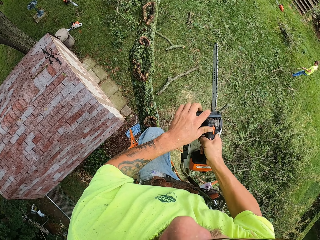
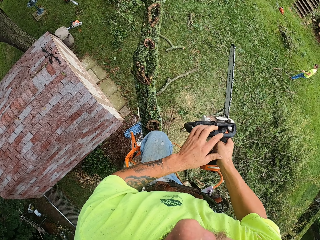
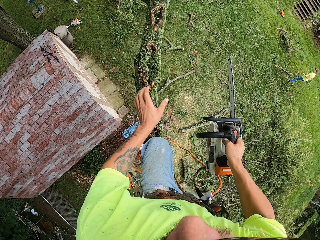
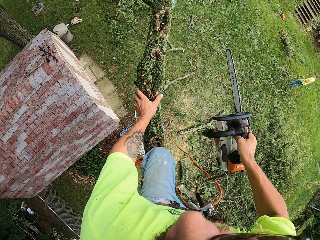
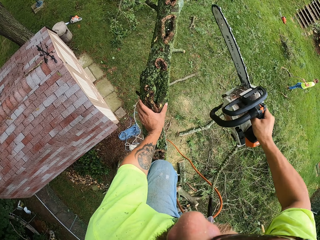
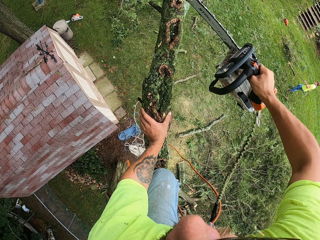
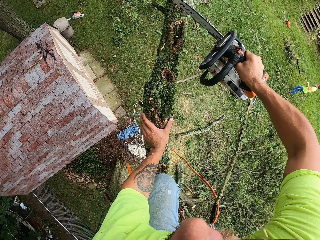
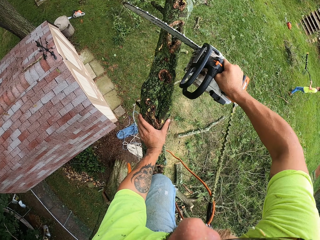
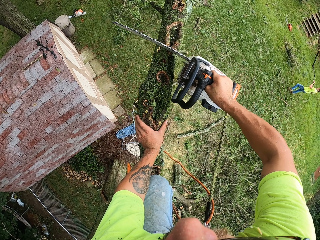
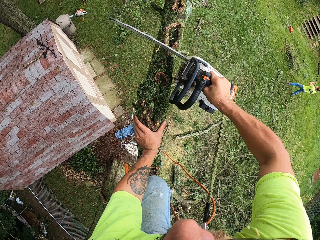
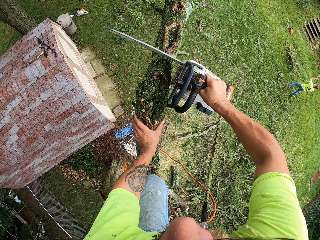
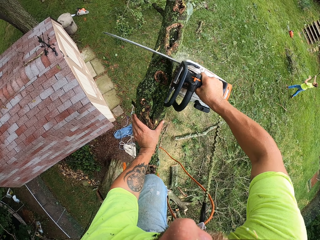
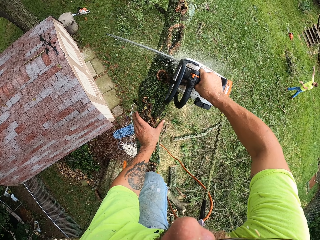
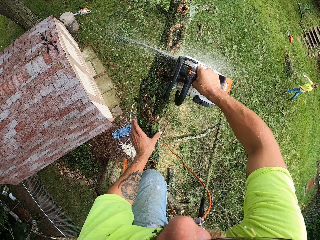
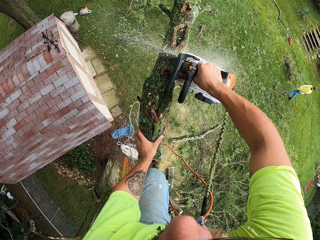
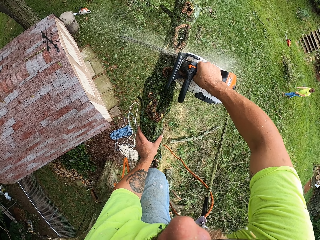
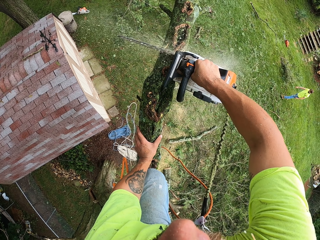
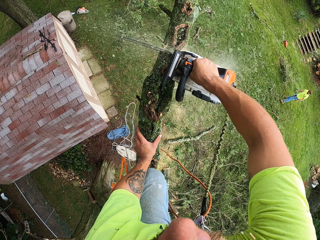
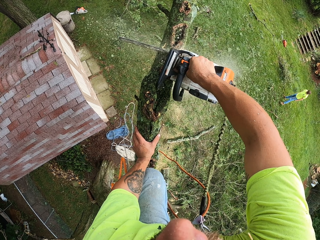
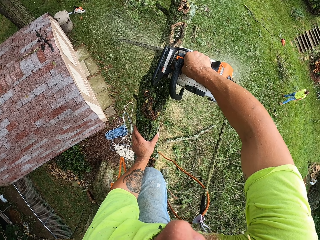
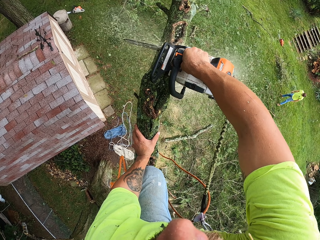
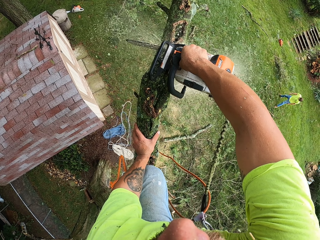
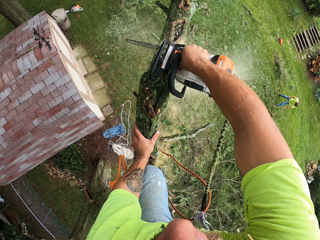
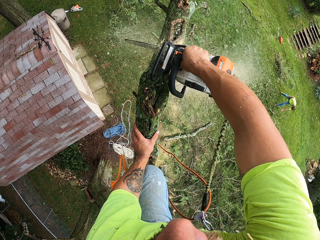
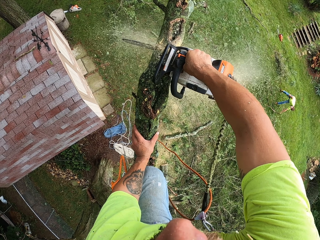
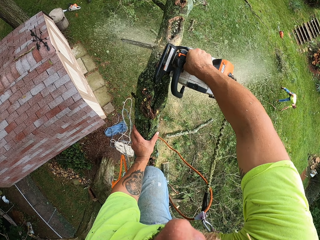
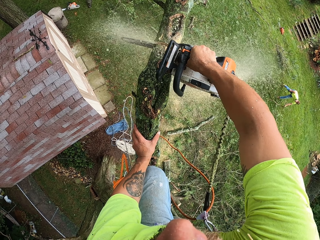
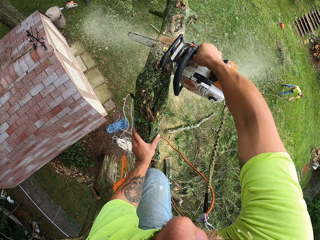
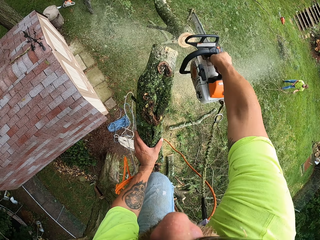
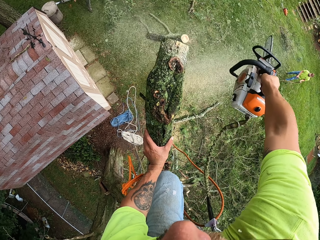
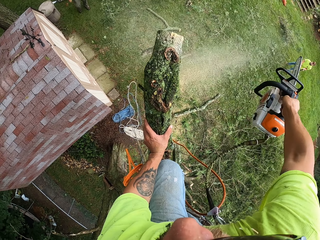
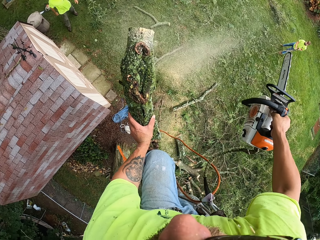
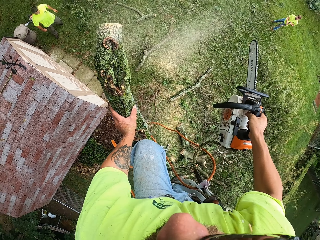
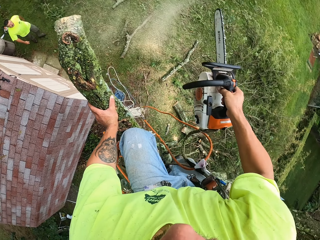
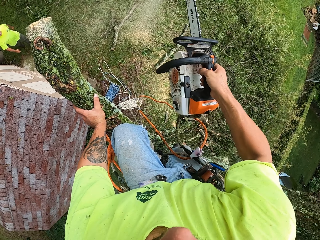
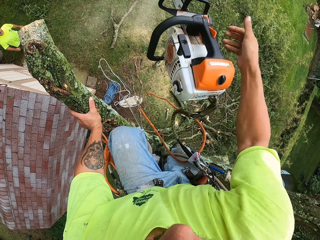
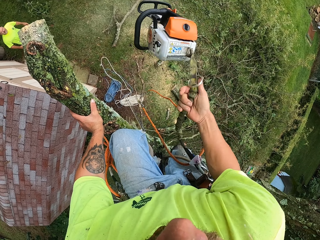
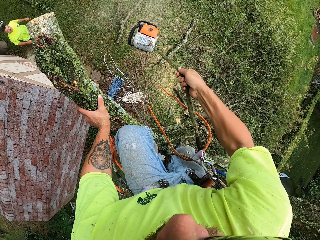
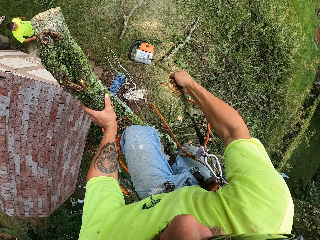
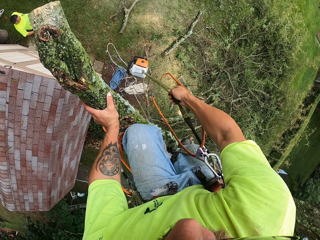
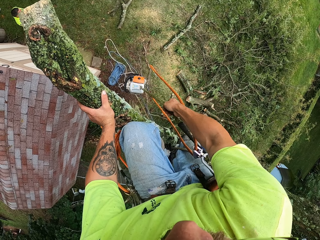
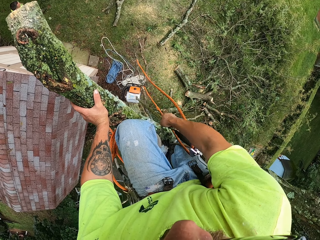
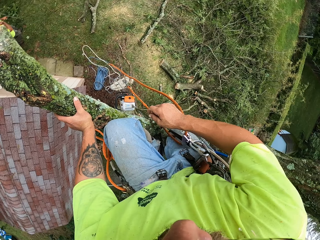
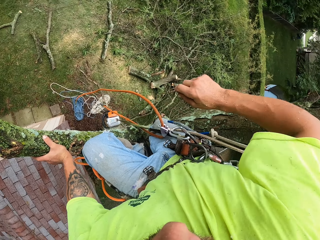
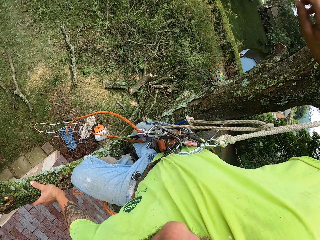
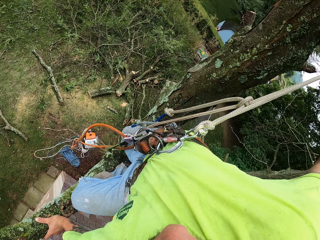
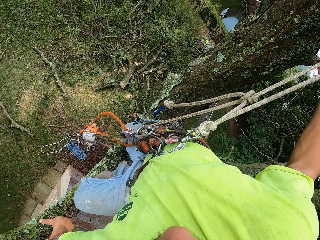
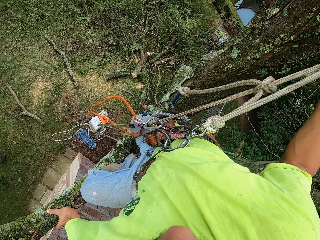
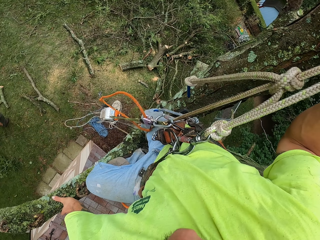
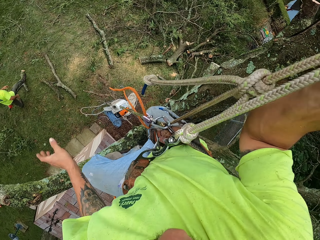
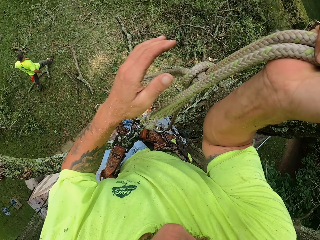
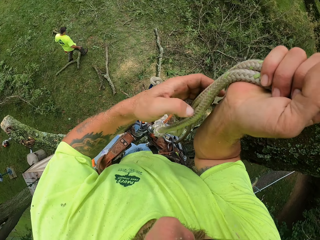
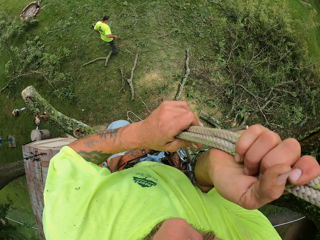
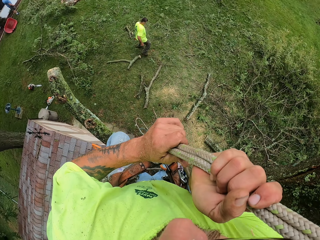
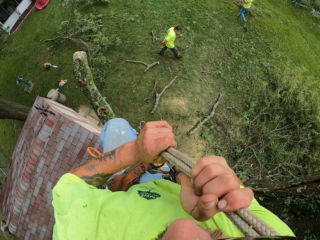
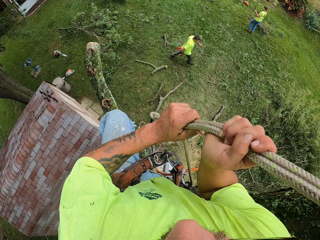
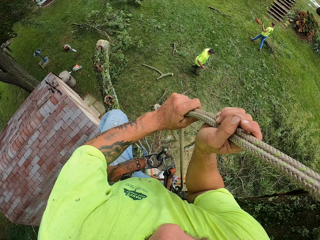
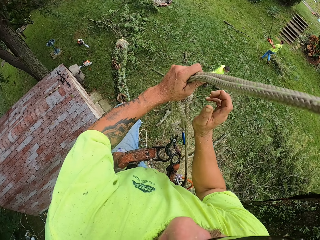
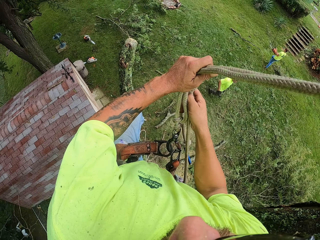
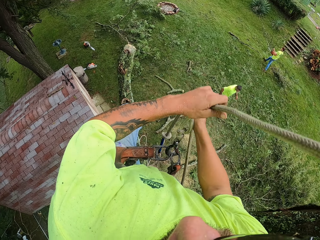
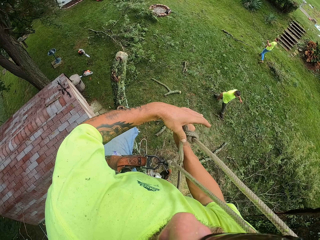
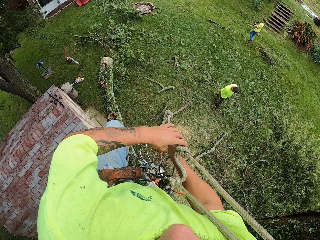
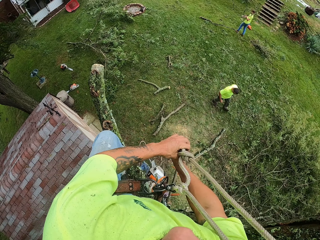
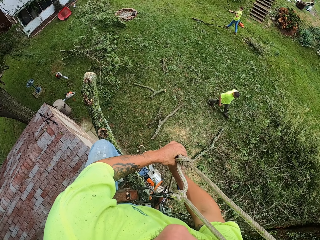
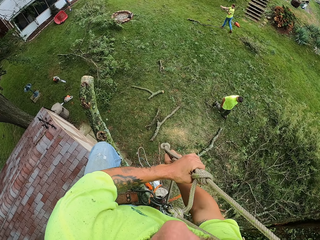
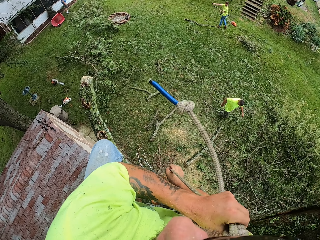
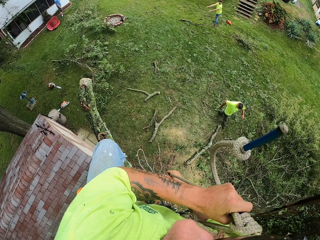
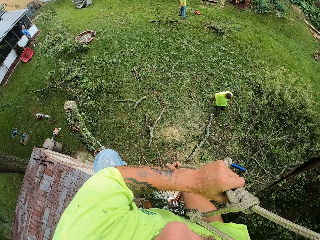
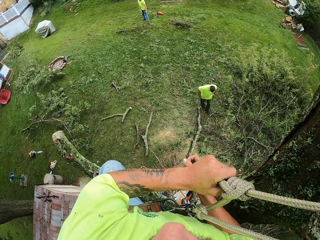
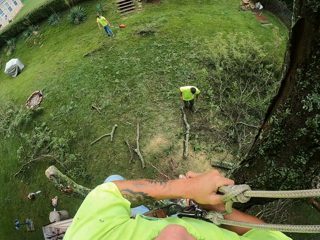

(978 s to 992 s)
The camera wearer collects the chainsaw with his right hand from his left hand. He cuts the tree with the chainsaw in his right hand. He lets down the chainsaw with his right hand via the rope. He pulls the climbing rope with his hands. He holds the rope with both hands. He tightens the rope.

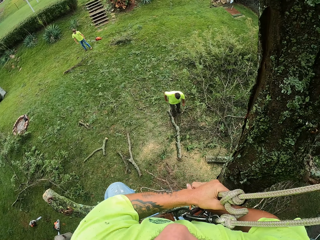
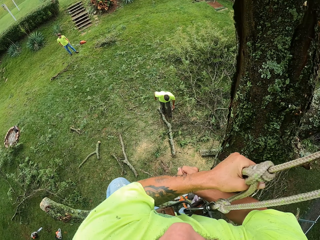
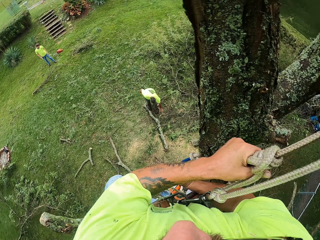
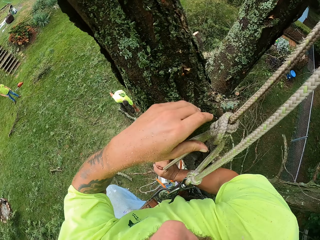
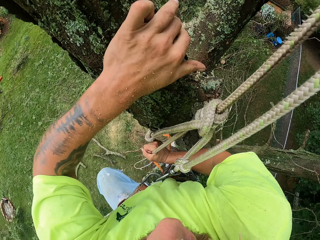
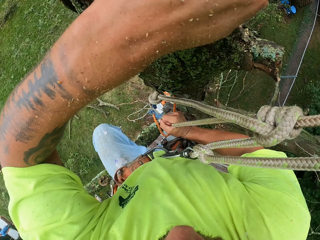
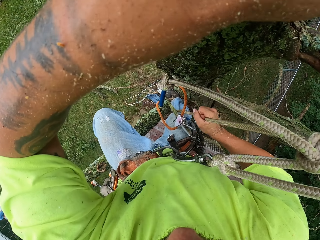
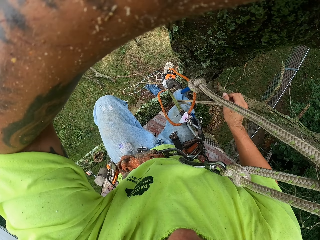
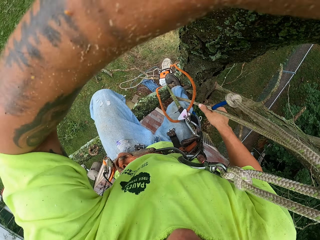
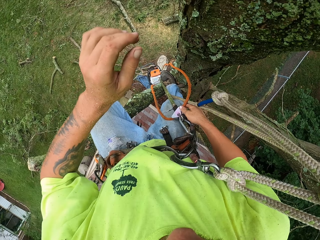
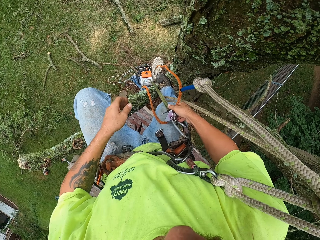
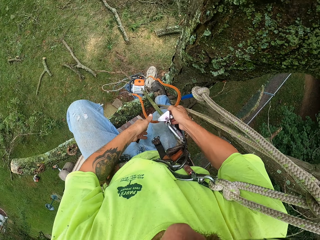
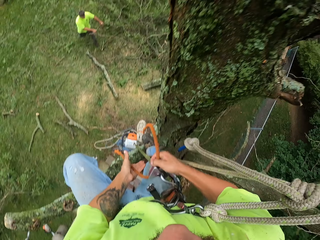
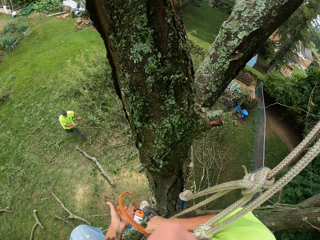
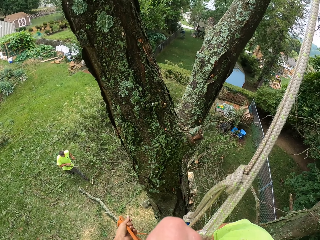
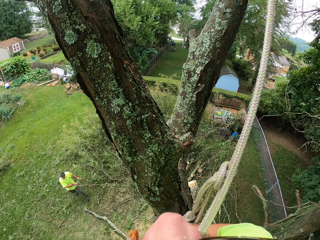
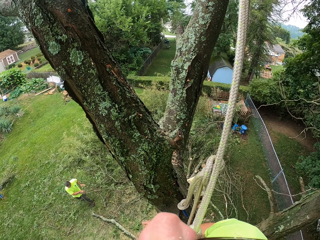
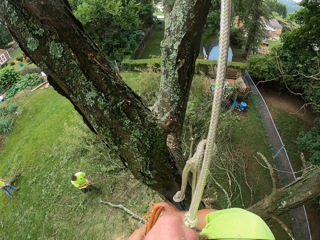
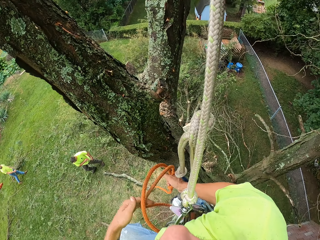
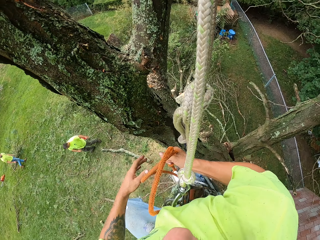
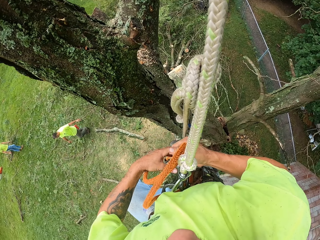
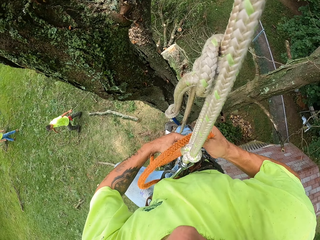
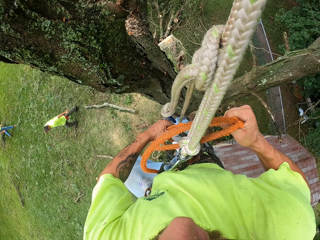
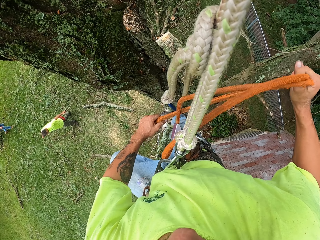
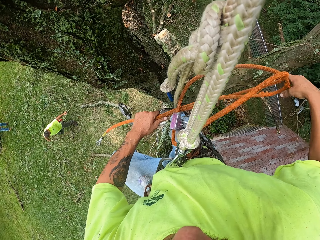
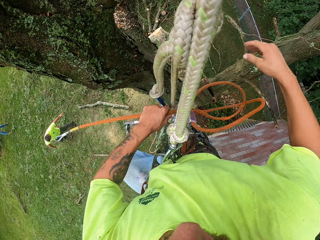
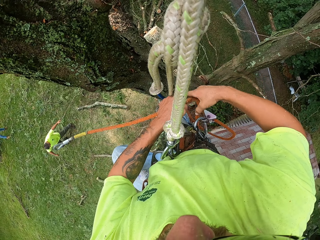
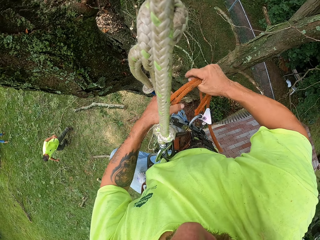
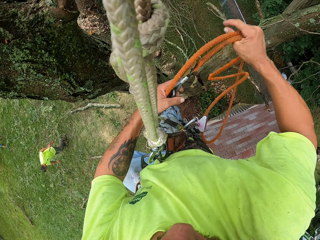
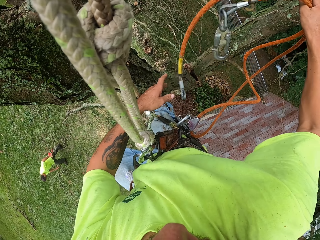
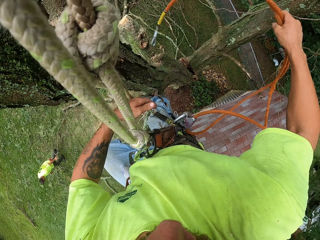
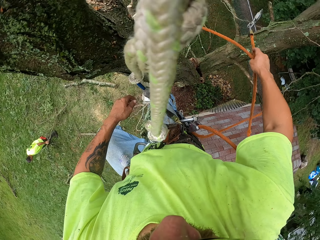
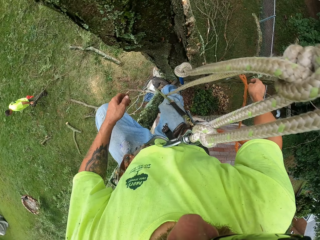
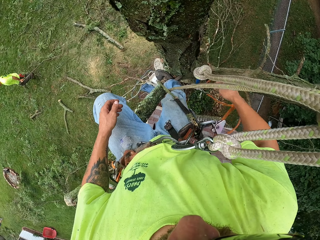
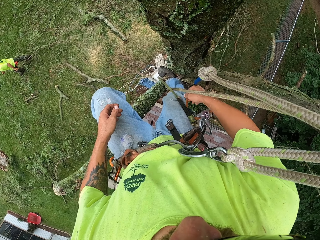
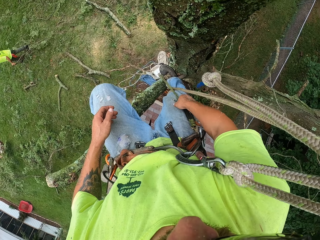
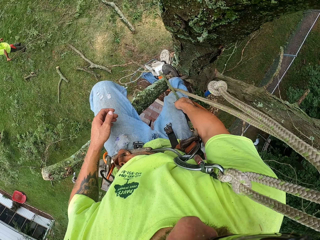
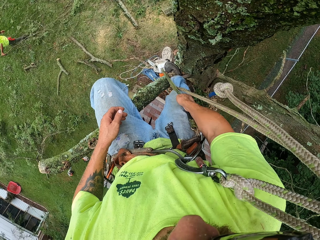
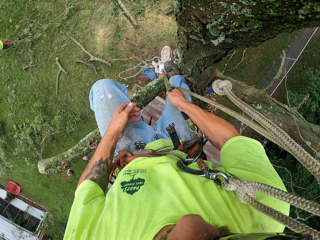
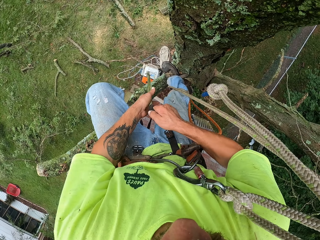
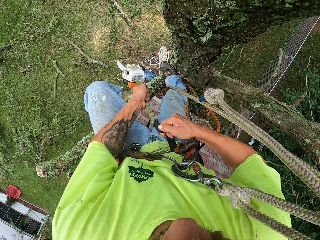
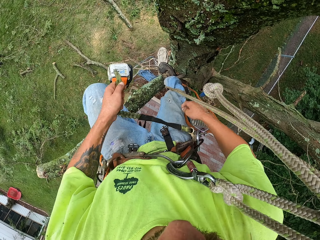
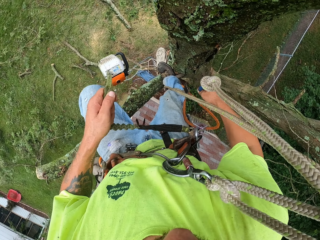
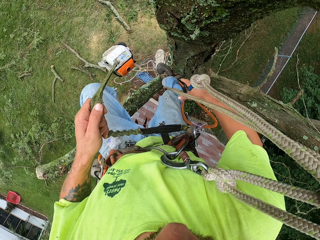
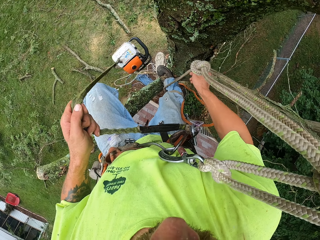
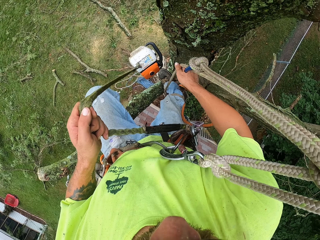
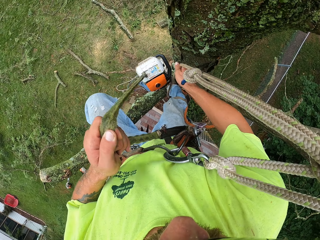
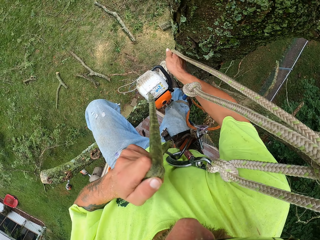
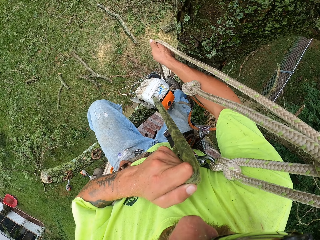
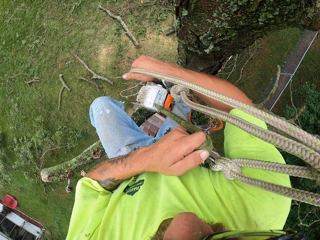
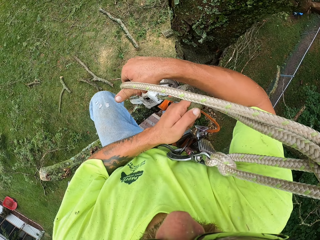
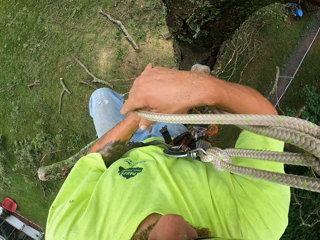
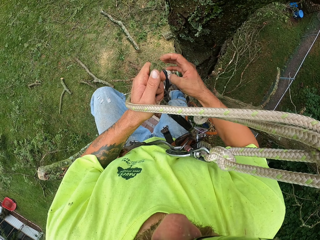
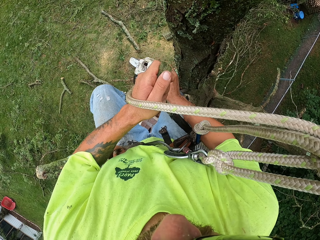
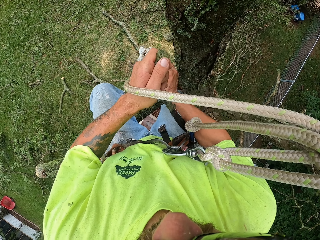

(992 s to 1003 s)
A man moves cut tree branches on the ground with his hands. The camera wearer holds the stem with his left hand. He pulls up the rope with his hands. He picks up the other rope with both hands. He drops the rope from his right hand. He pulls up the chainsaw via the rope with his hands.
